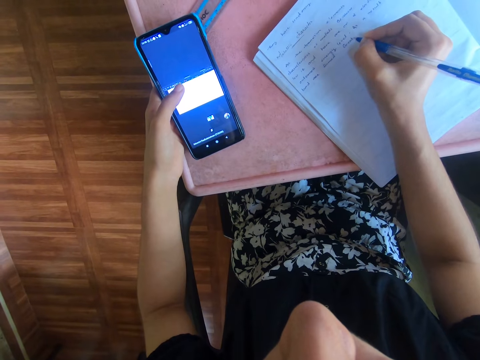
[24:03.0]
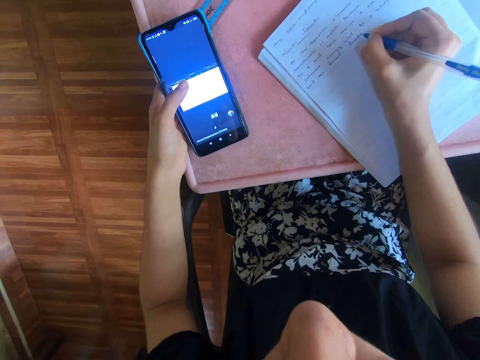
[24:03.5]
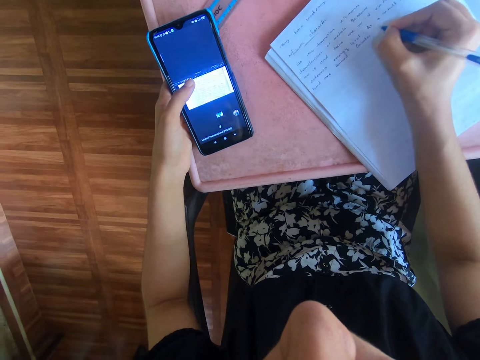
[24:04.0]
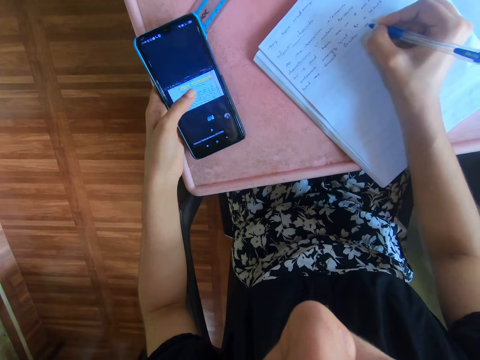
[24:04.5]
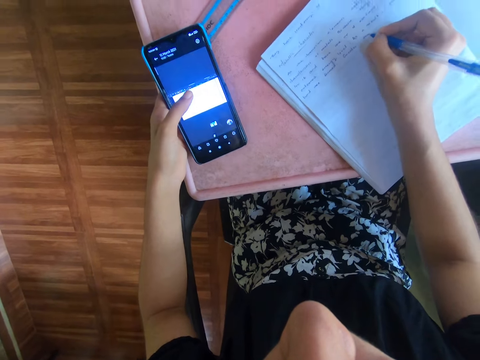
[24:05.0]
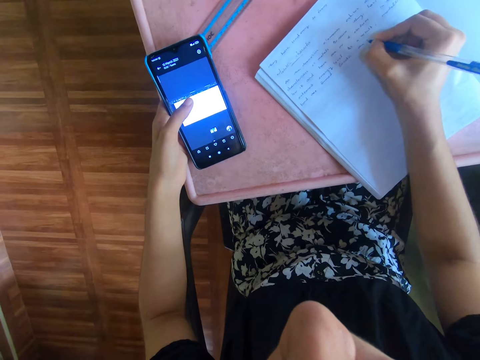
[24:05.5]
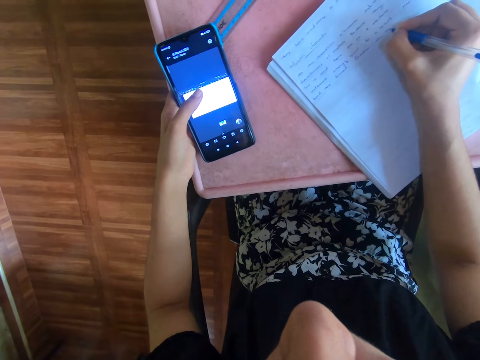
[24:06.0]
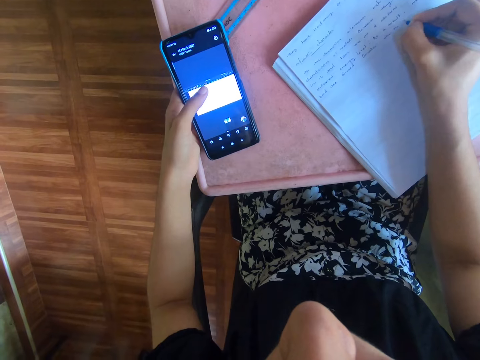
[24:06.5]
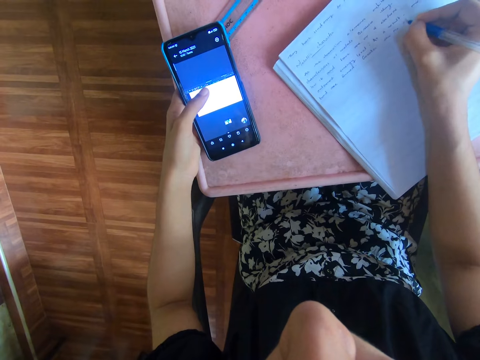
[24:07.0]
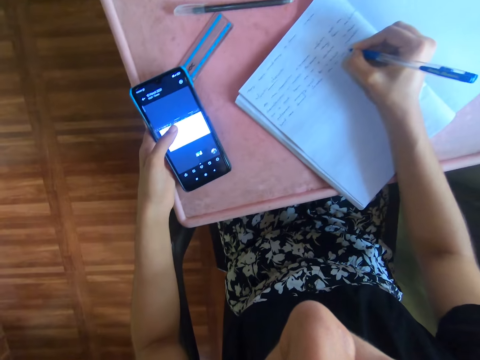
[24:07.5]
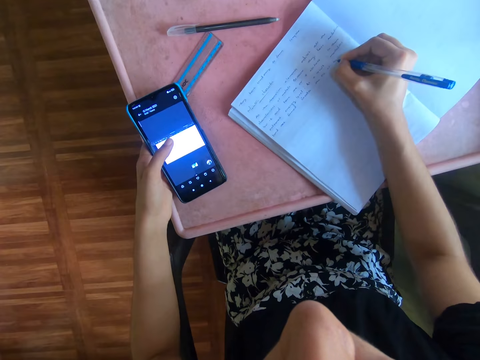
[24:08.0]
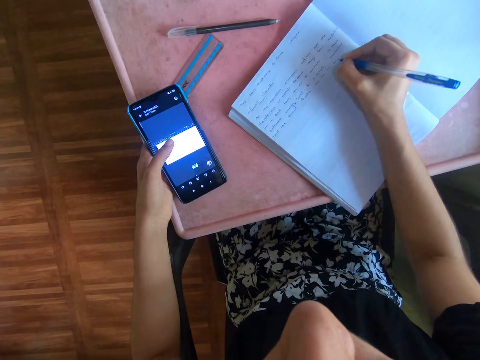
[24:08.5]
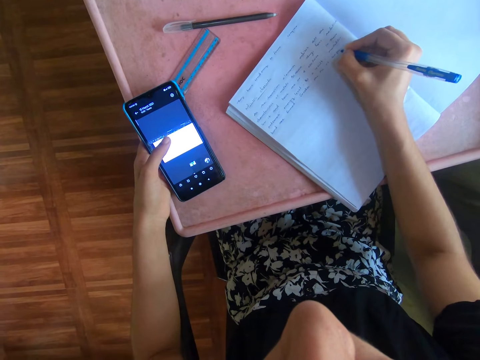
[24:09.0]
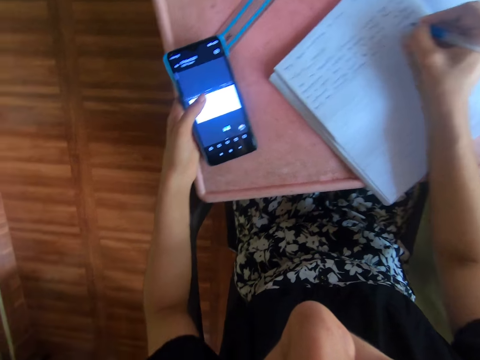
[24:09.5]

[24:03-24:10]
The camera wearer presses the phone. They write on a book with a pen.

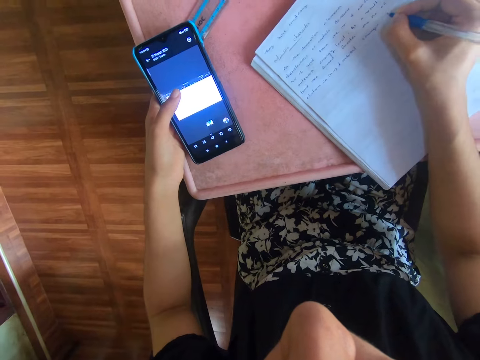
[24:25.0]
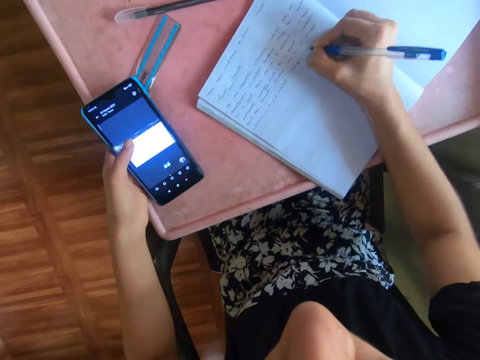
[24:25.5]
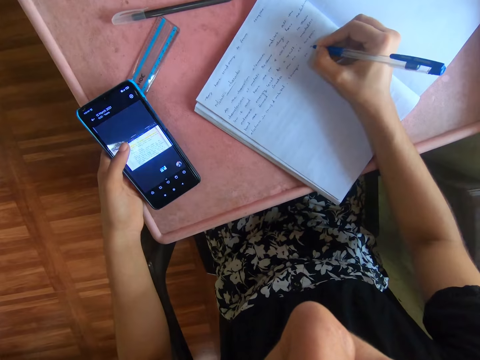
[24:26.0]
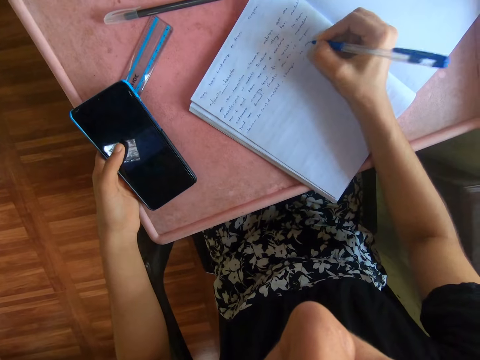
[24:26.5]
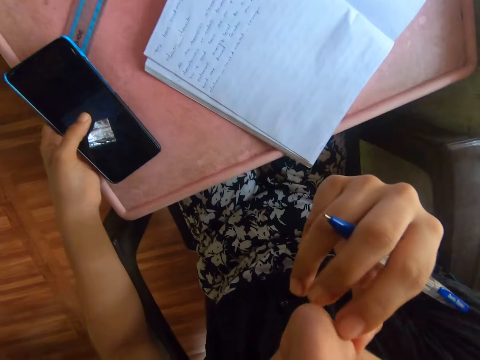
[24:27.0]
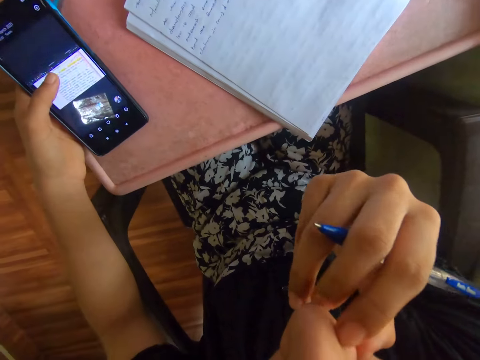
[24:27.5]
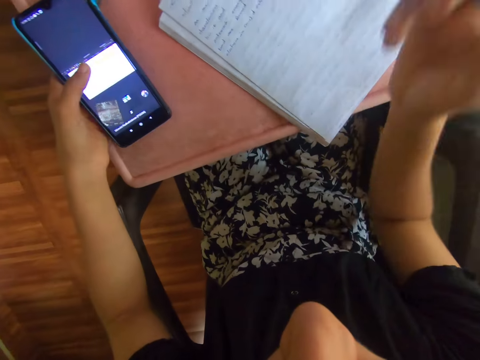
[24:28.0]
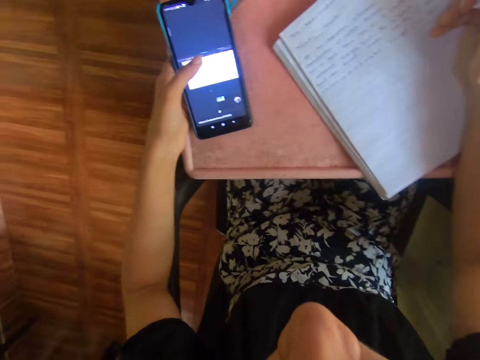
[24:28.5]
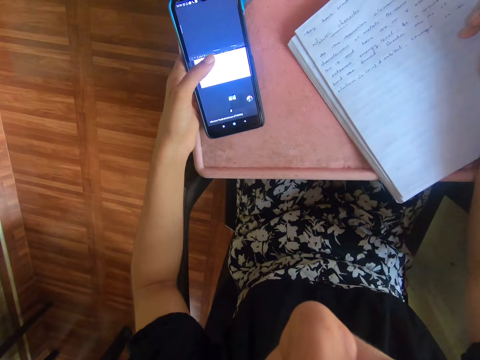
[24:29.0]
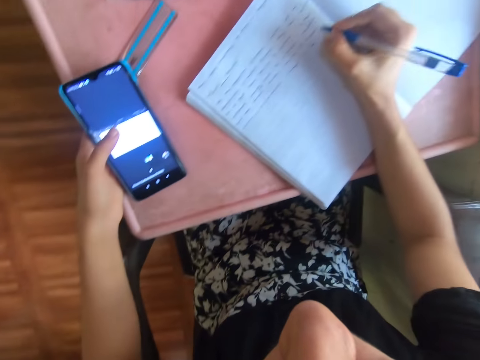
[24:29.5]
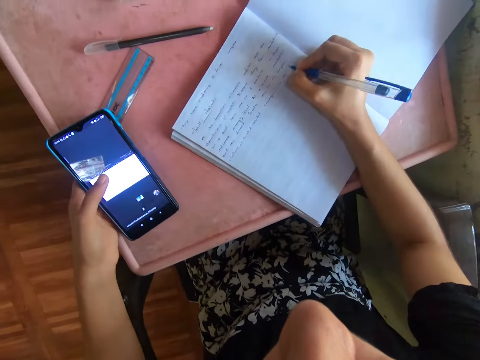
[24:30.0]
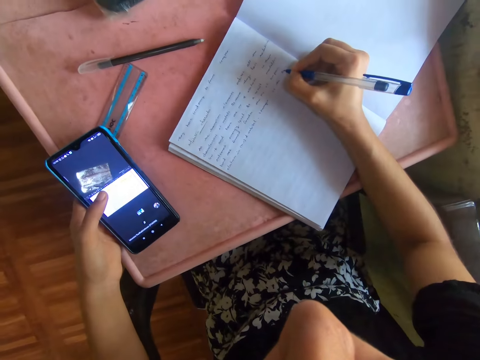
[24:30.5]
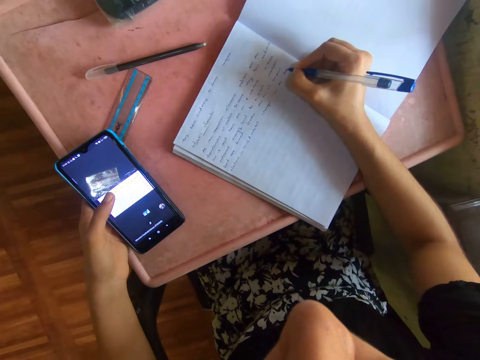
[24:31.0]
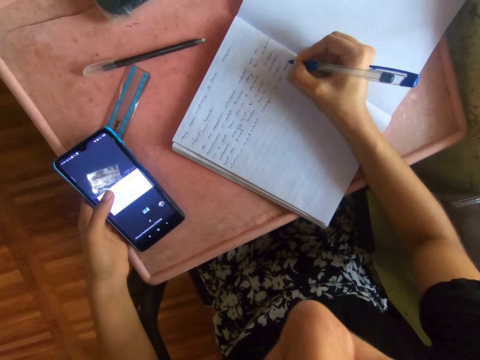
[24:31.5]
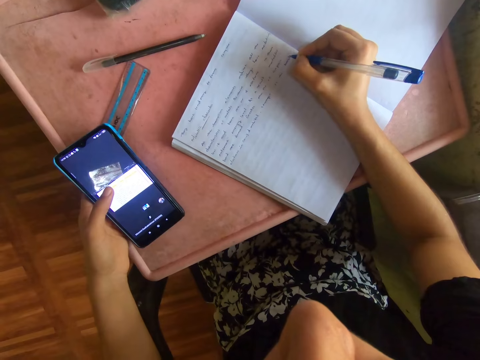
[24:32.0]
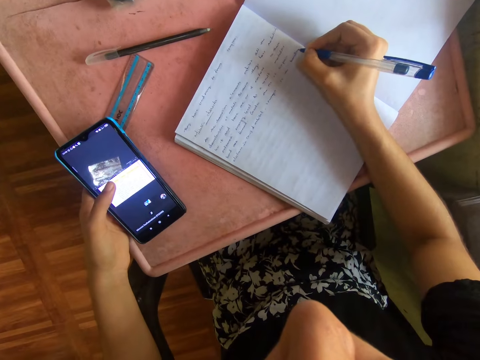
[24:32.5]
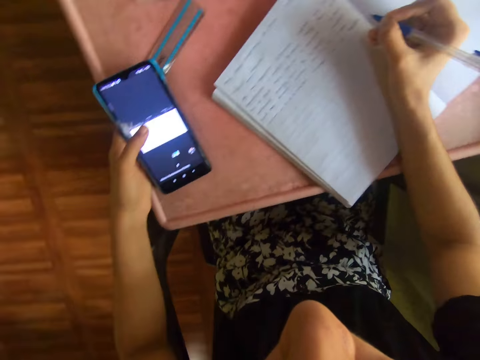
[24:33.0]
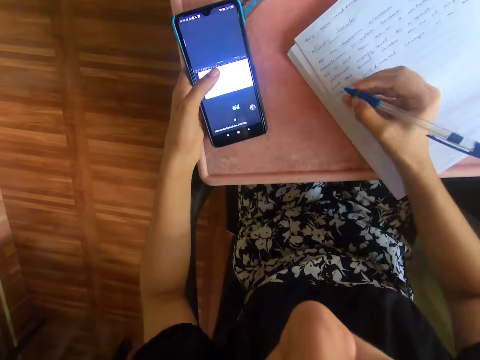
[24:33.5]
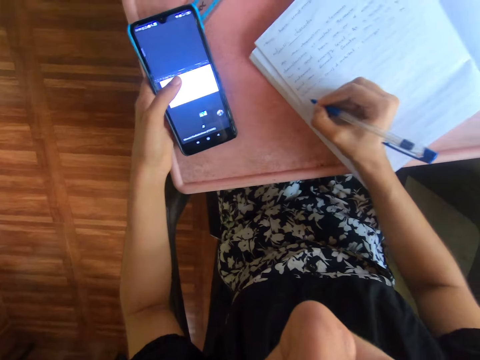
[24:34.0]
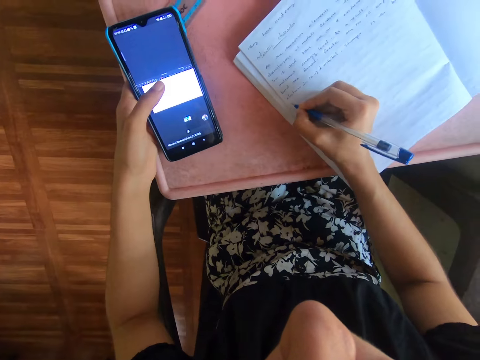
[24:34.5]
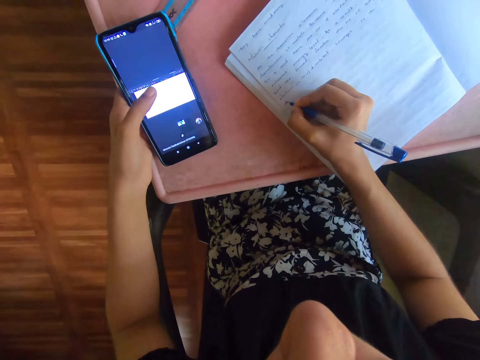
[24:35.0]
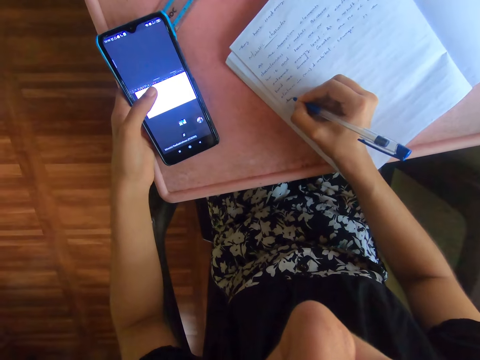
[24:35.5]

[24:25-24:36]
The camera wearer scratches her nose with her right hand. She operates the phone with her left hand. She writes in the book with the pen in her right hand.

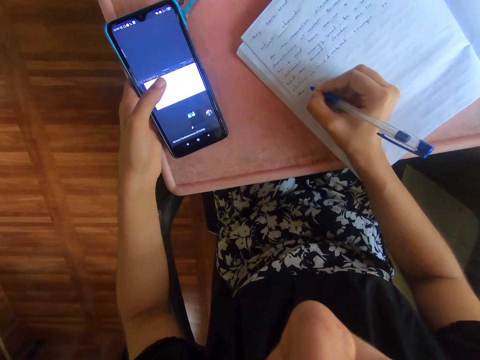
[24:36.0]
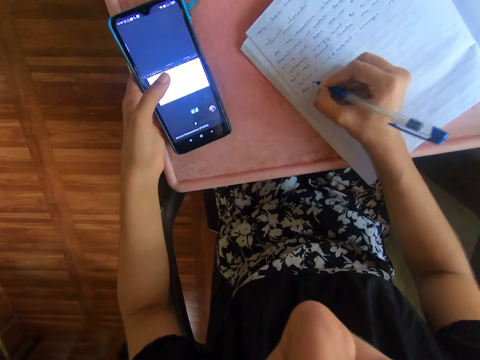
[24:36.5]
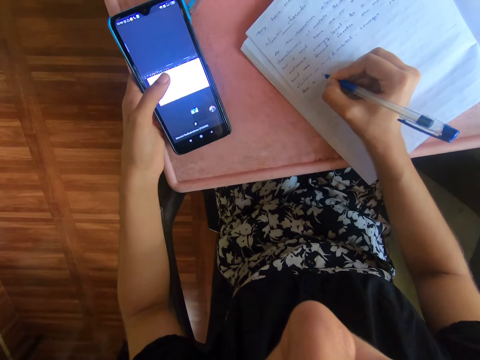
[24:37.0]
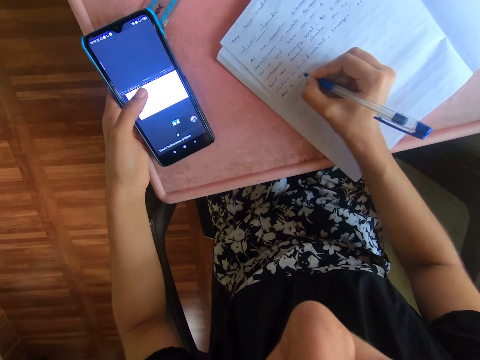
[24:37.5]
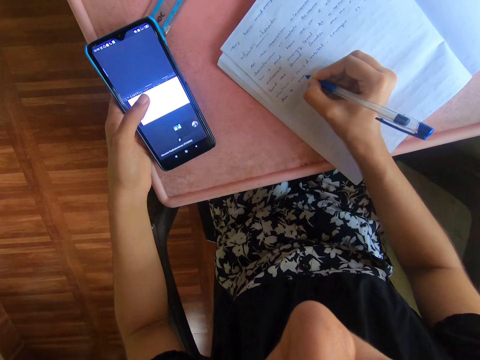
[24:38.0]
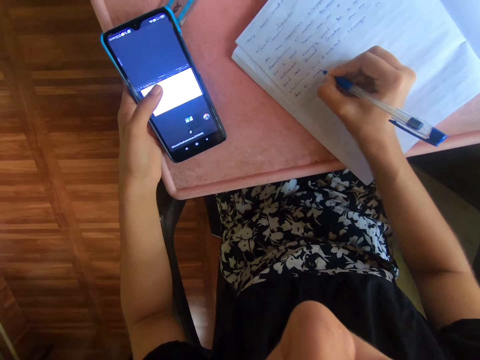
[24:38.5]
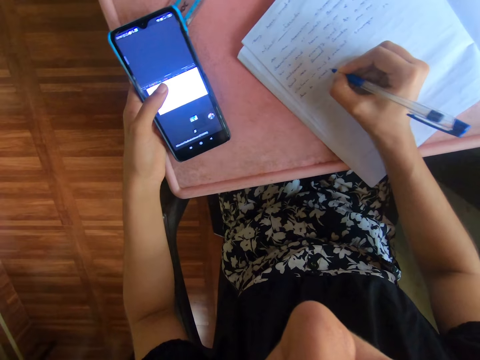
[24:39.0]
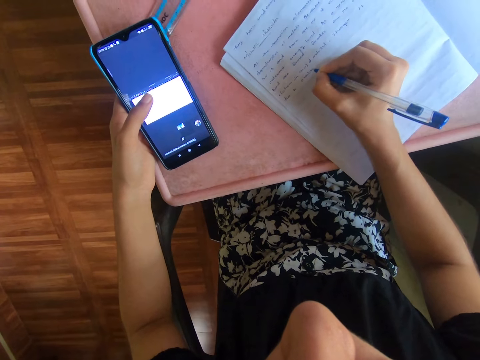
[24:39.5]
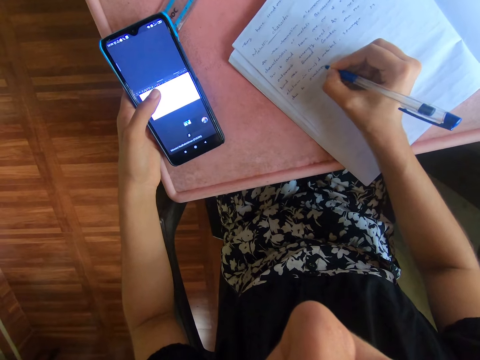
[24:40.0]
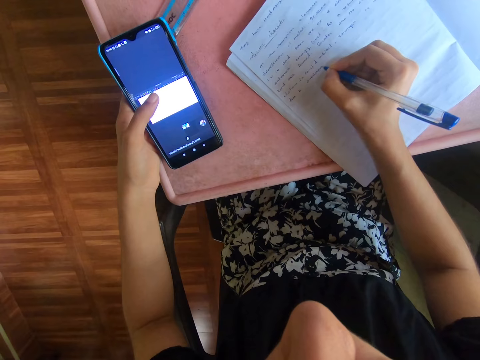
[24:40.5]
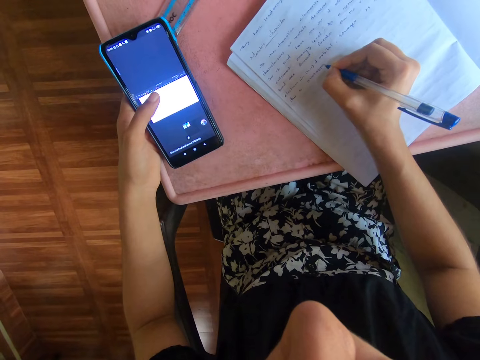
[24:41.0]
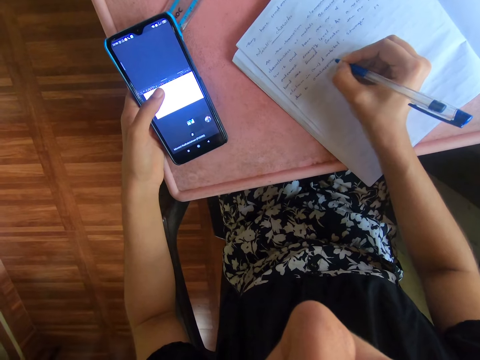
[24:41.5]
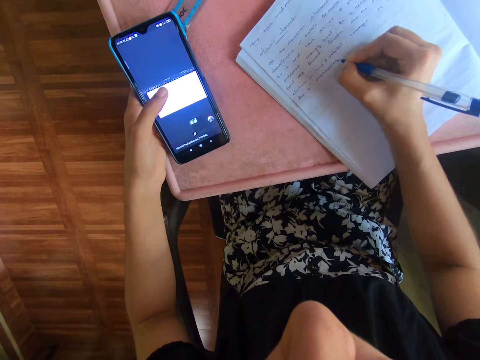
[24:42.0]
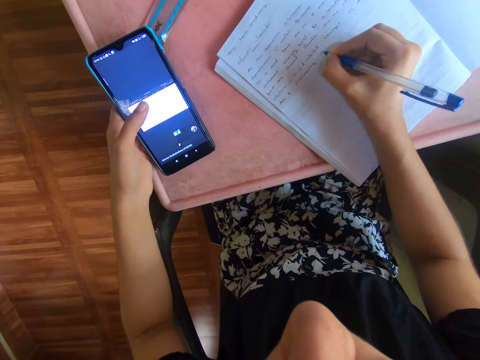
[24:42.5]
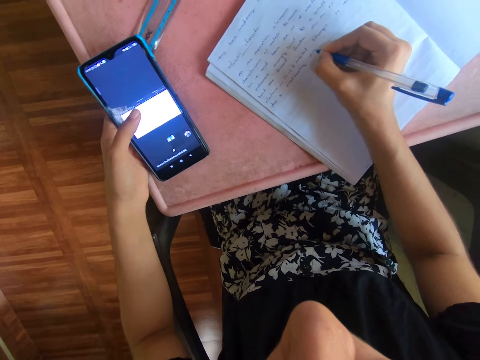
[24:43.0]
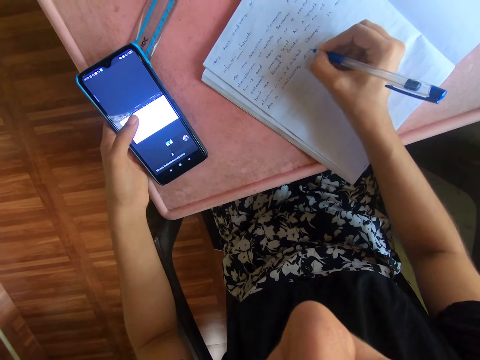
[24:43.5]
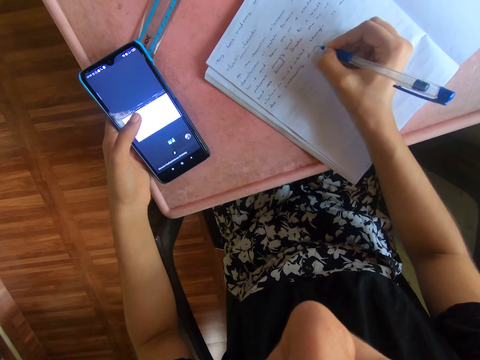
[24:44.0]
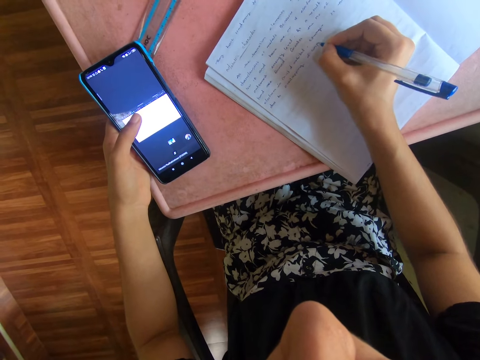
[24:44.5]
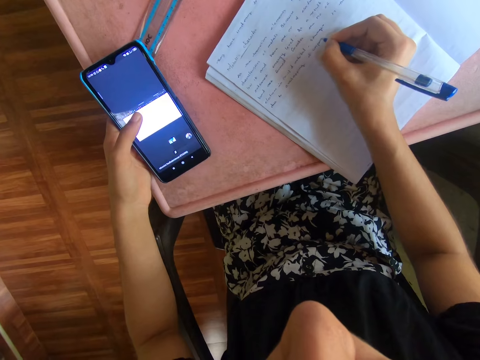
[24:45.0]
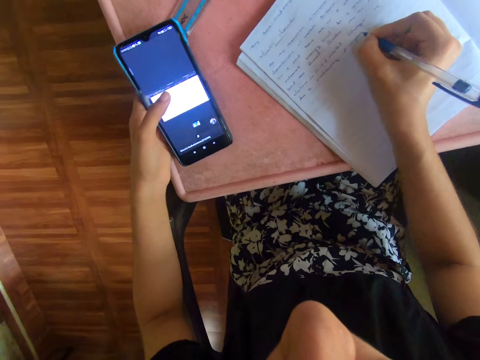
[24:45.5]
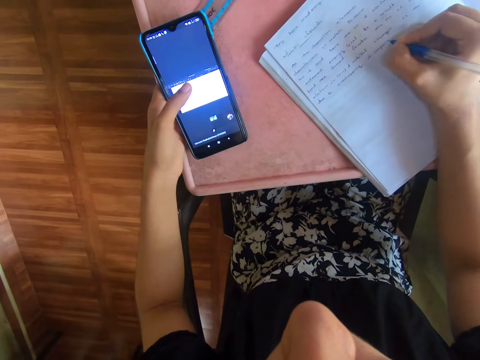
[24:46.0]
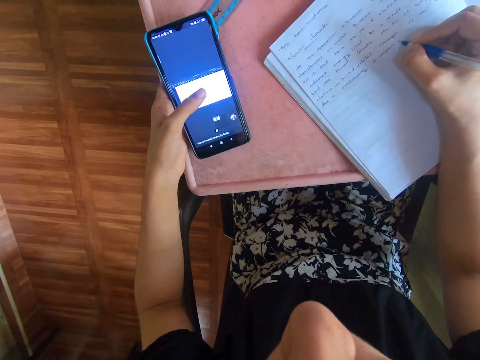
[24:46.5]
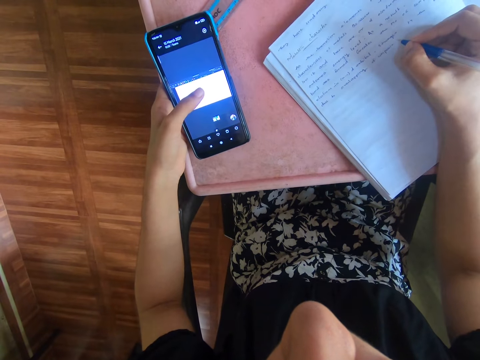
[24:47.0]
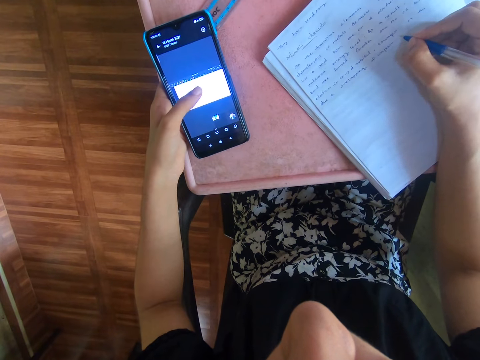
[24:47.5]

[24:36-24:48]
The camera wearer operates the phone with her left hand.
